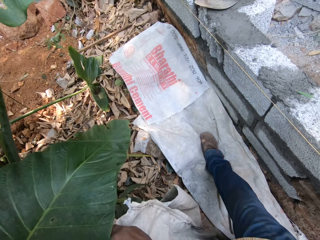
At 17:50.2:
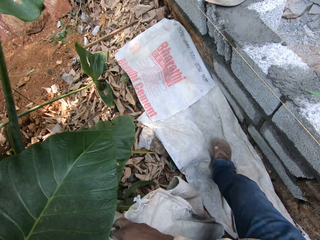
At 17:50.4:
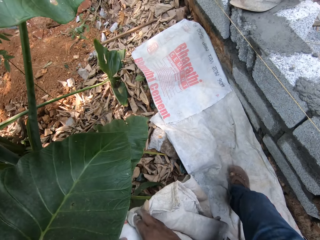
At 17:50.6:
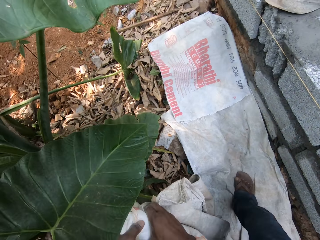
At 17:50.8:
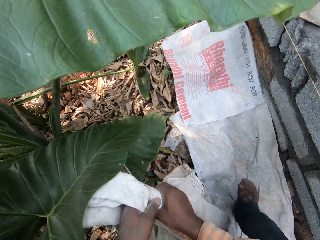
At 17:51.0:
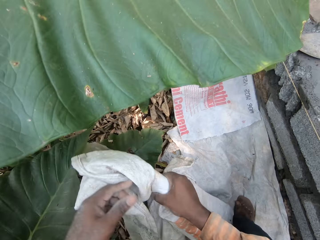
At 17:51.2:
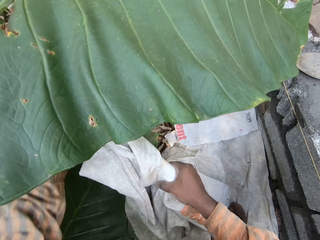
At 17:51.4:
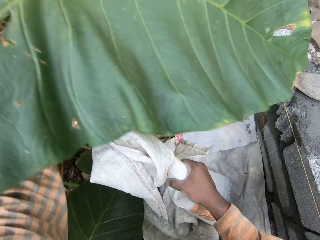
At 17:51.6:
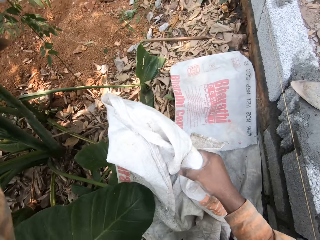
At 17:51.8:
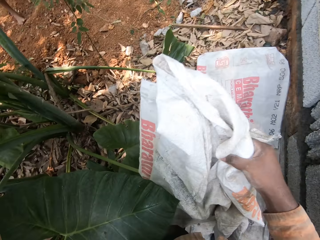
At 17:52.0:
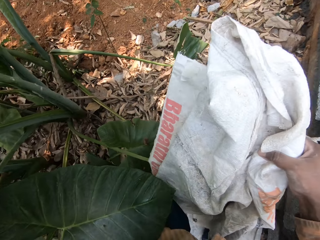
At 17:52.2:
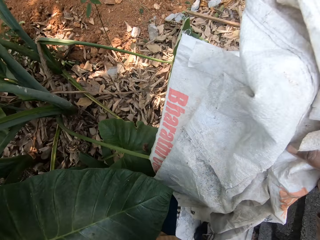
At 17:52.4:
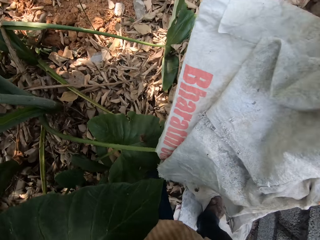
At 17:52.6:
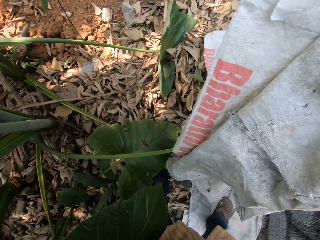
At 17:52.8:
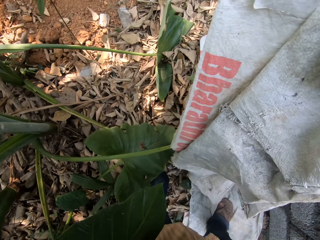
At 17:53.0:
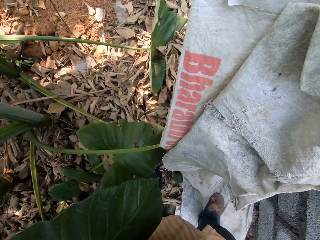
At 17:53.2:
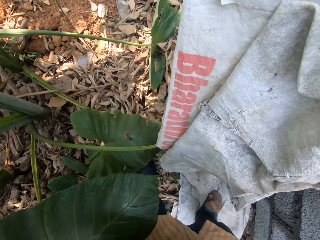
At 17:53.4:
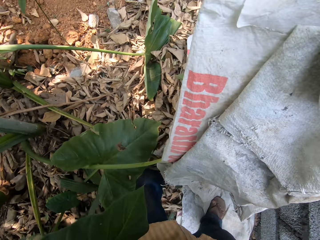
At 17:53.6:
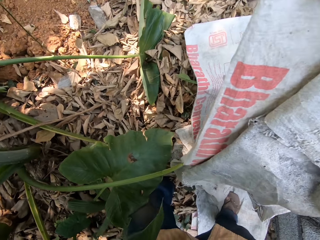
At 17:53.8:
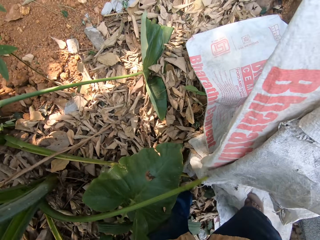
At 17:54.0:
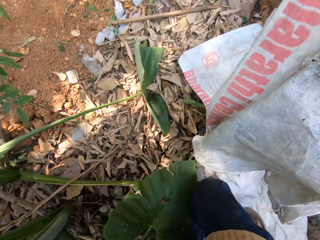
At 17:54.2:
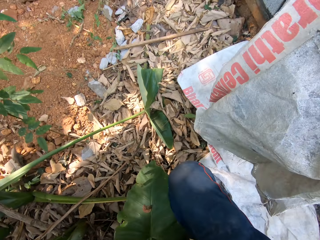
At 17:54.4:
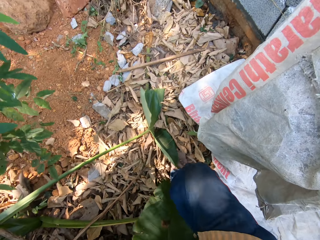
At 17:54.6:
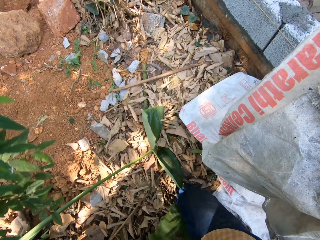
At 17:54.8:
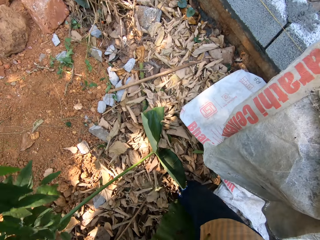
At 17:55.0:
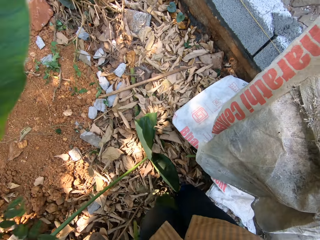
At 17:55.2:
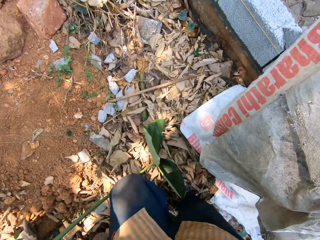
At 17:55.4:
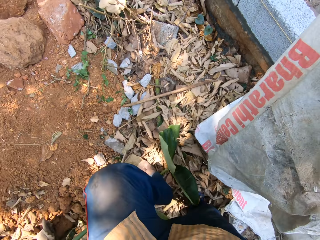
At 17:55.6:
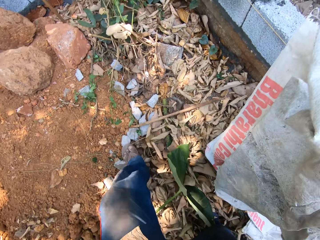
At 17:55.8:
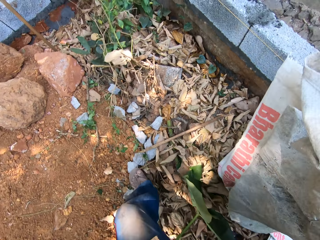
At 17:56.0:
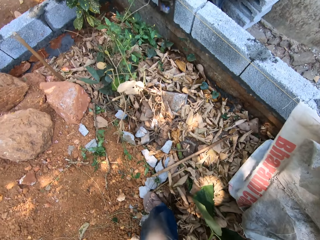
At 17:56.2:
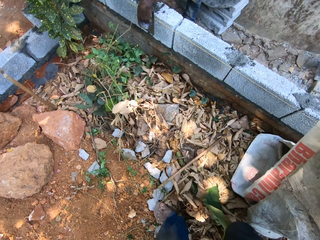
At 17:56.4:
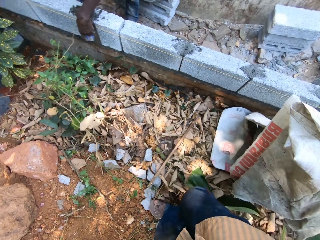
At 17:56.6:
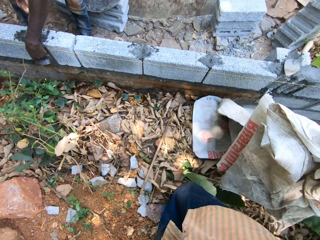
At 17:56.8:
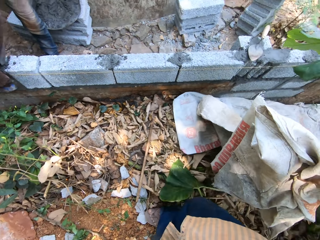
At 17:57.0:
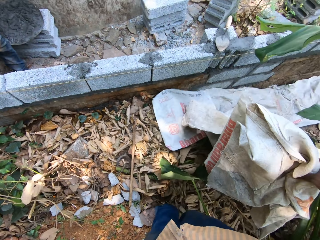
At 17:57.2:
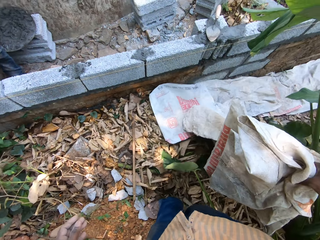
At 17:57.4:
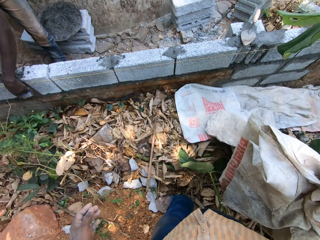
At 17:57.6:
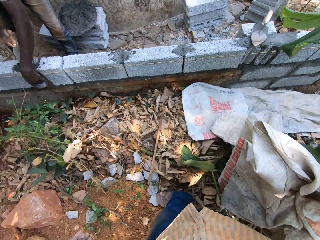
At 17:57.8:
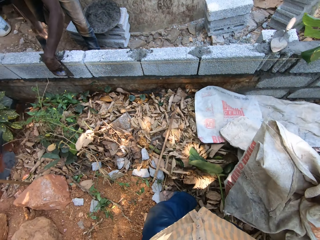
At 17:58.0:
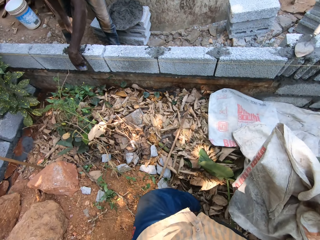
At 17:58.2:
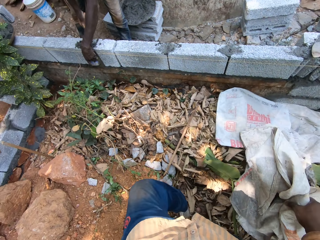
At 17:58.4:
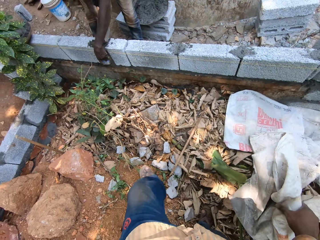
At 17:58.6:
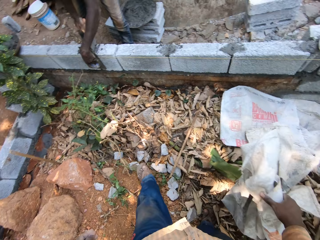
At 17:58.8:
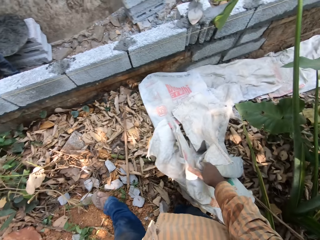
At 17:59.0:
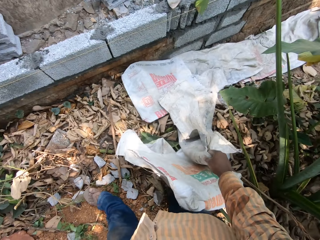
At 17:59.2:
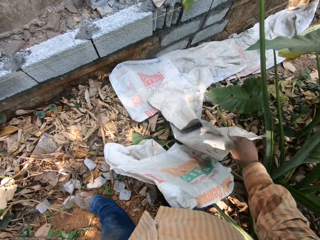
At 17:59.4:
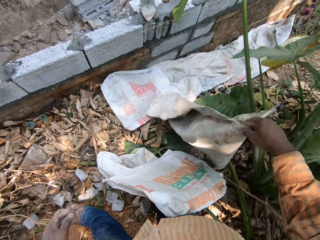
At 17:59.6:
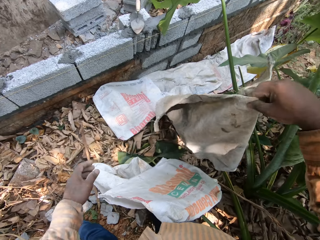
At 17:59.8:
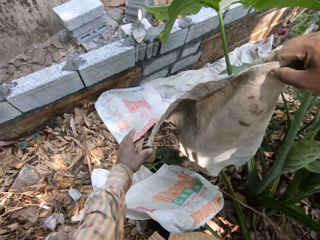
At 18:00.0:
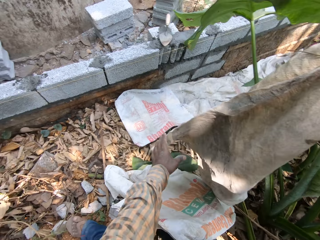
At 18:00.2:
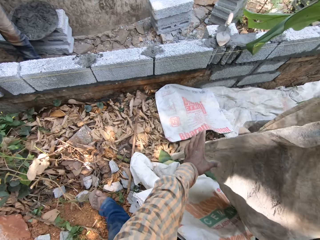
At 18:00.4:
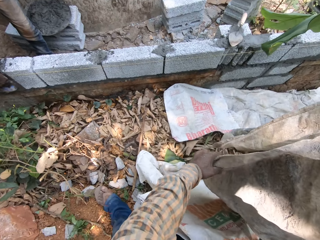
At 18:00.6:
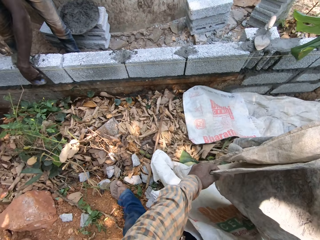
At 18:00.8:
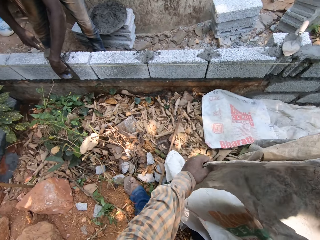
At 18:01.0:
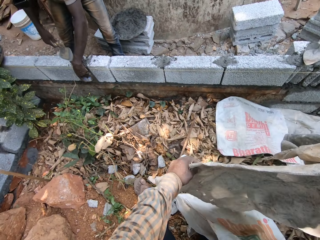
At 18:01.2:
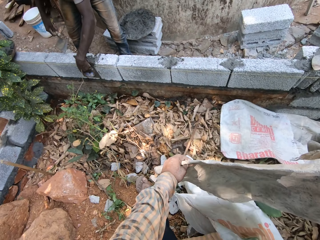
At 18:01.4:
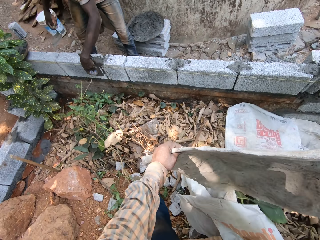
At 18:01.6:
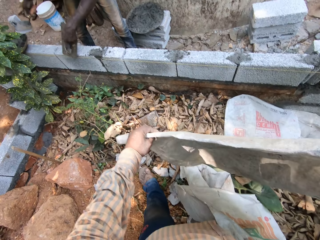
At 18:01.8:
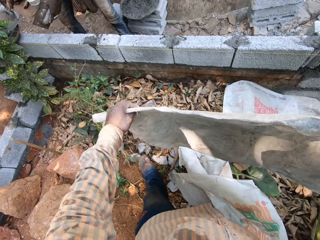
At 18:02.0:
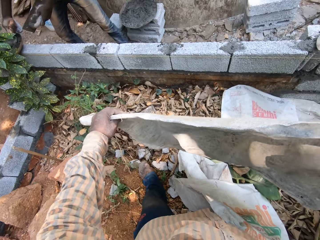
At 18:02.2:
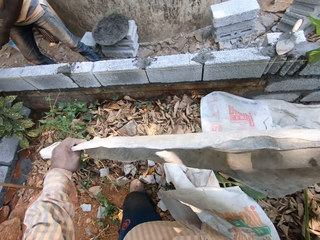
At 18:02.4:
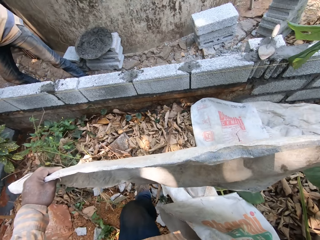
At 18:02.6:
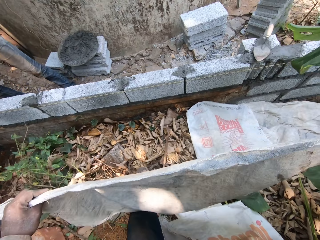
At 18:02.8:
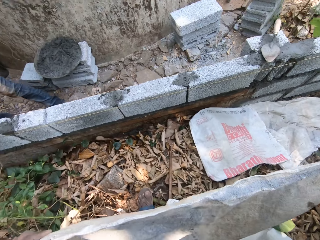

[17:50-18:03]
The camera wearer switches the sack to the other hand. He pushes the leaf aside with his left hand. He walks around the construction site. A man spreads cement between some blocks with the plastering trowel in his left hand. The man spreads cement between some blocks with the trowel in his right hand. The camera wearer cements the slab with a trowel. He drops the sack on the ground with his right hand. He lifts the sack. He holds the sack with both hands.

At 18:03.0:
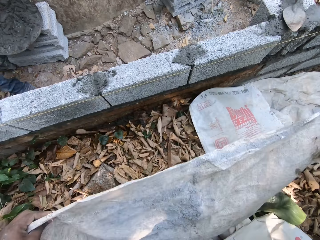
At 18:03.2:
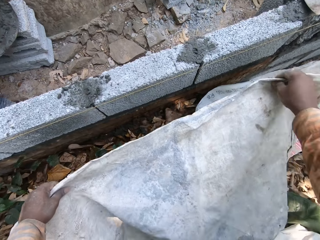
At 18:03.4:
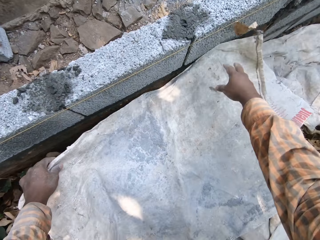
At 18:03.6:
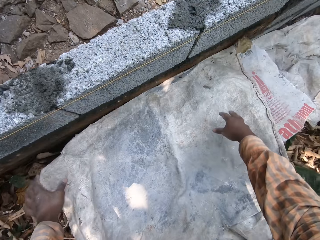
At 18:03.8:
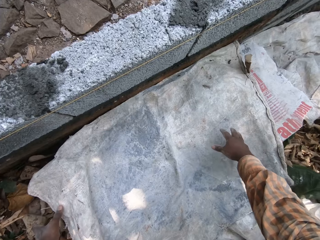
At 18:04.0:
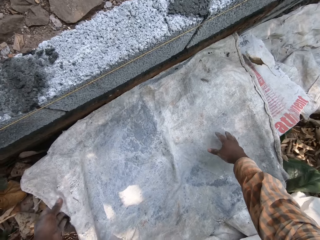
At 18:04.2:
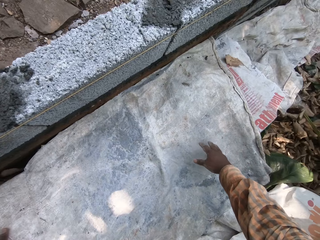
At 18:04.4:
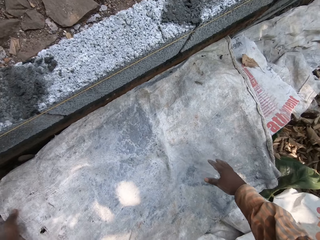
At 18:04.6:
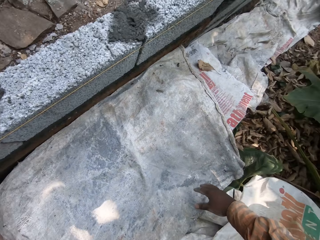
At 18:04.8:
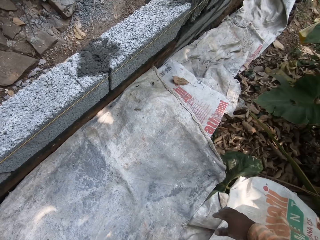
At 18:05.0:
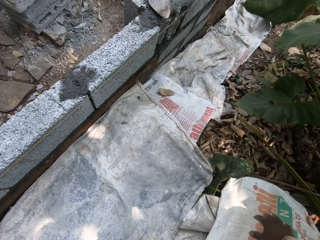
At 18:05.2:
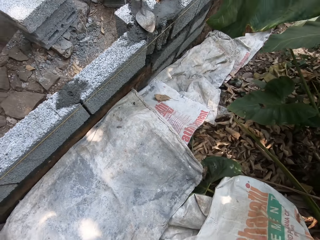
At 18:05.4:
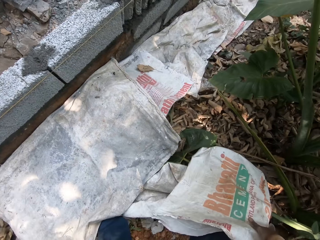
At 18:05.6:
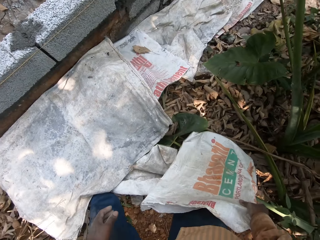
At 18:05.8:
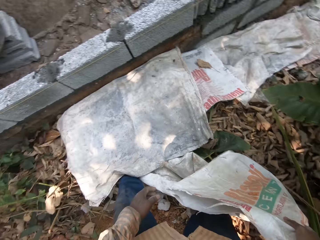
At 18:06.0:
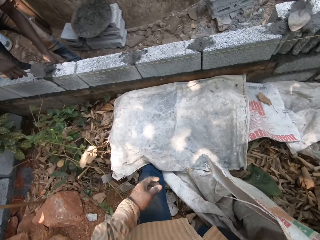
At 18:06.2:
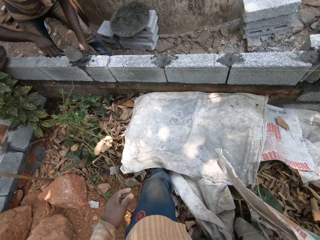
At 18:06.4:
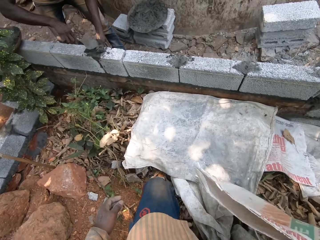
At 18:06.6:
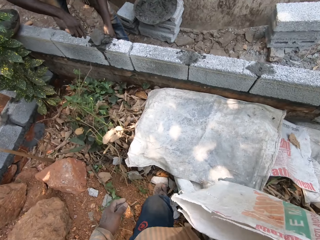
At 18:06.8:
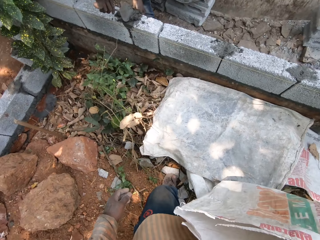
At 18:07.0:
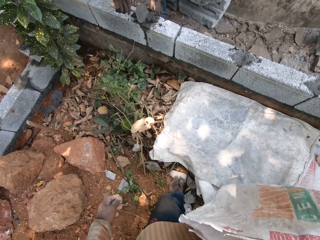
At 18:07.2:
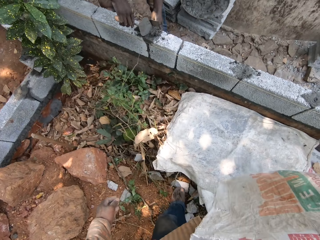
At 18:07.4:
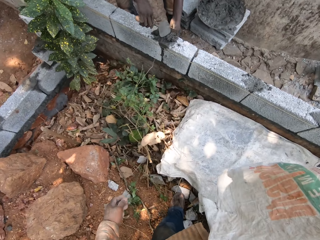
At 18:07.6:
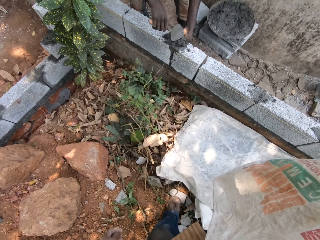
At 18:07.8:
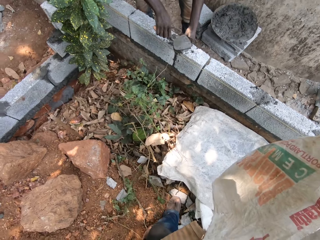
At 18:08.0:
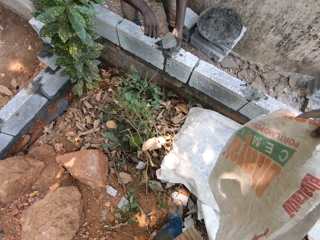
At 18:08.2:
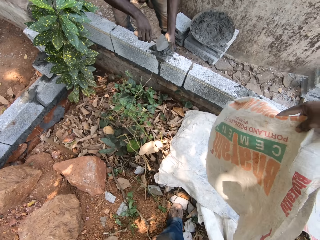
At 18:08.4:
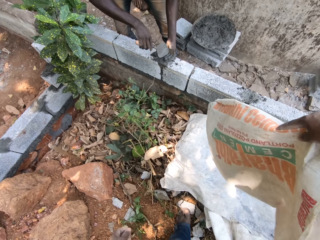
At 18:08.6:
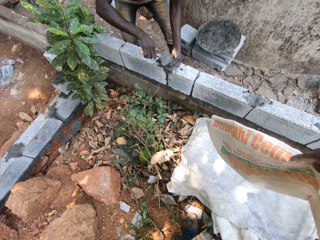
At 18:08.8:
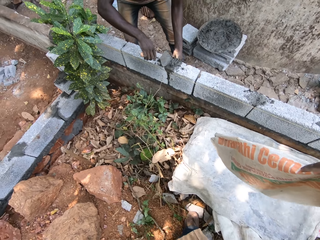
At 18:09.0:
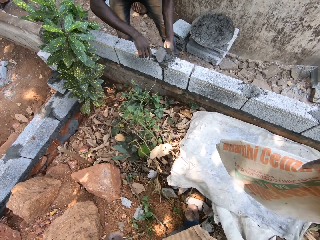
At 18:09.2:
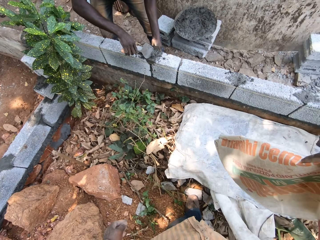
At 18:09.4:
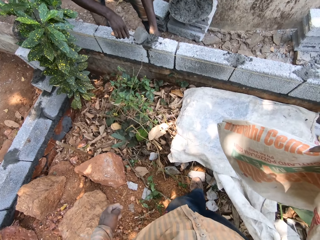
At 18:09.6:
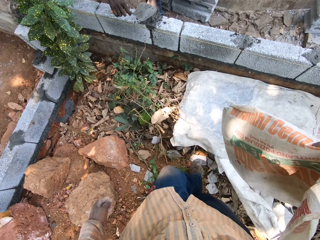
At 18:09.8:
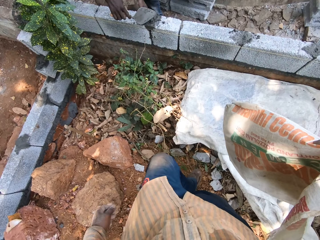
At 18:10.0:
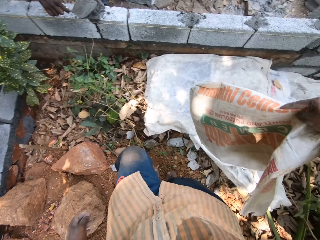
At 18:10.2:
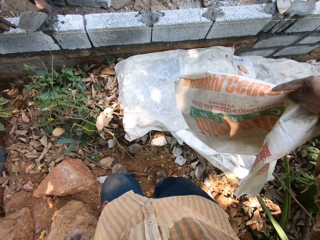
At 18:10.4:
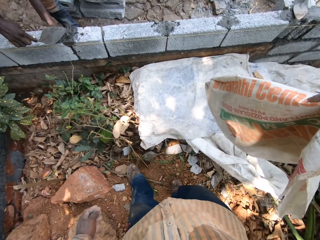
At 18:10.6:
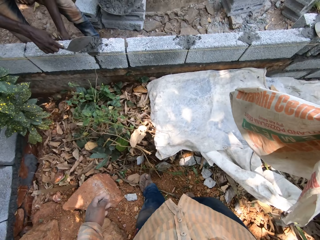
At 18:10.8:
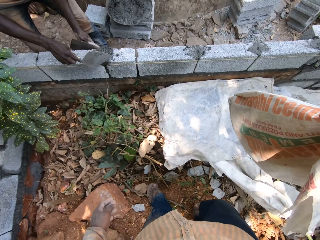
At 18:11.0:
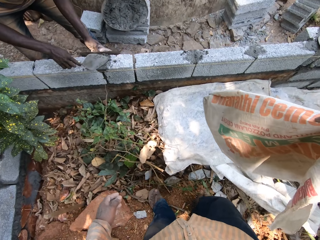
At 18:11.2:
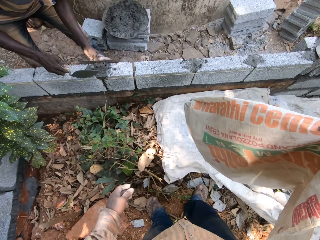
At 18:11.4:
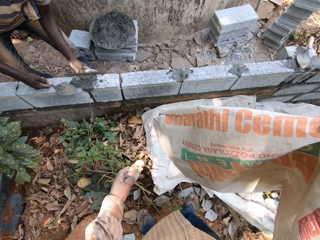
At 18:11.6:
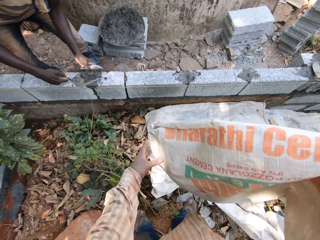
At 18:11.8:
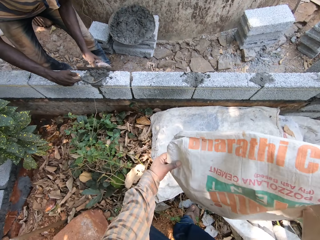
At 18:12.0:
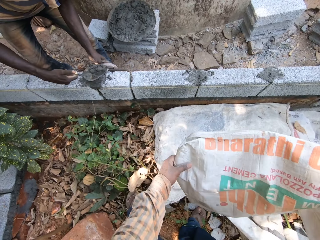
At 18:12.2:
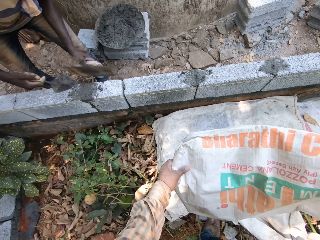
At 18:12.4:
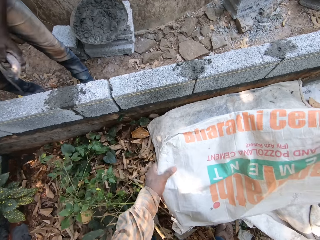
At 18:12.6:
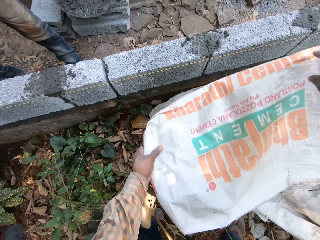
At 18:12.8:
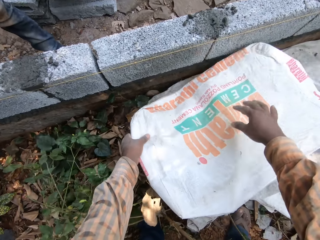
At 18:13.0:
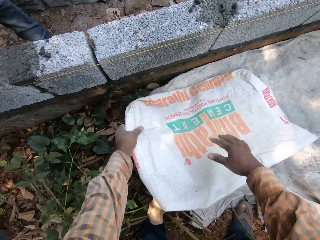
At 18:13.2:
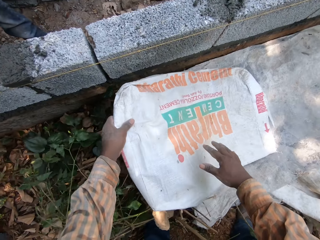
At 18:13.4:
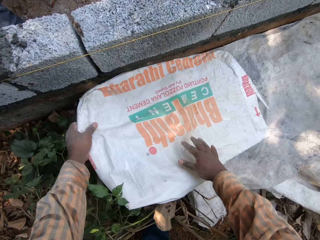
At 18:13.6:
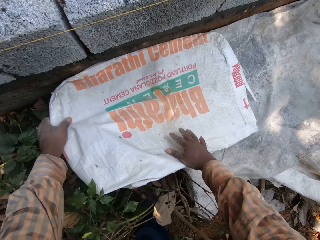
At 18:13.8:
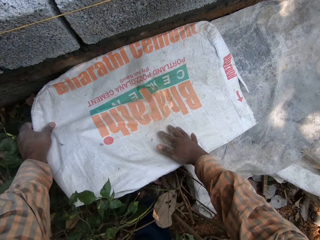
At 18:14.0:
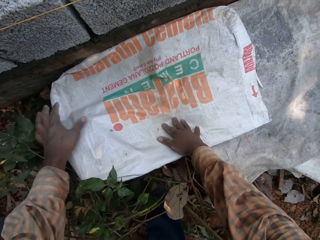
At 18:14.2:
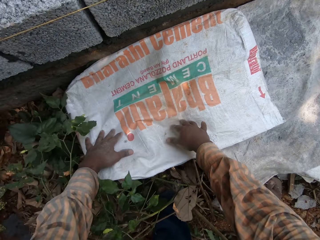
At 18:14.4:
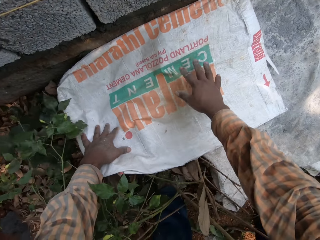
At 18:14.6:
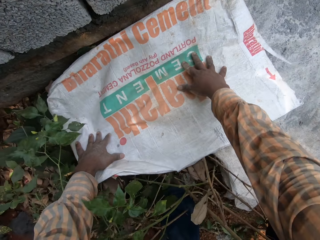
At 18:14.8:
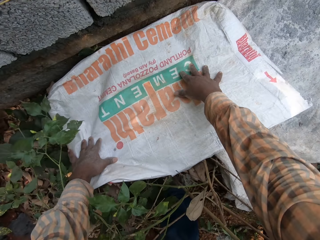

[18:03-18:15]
The camera wearer lays the sack on the ground with his hands. He spreads the sack on the ground. He arranges the sack on the ground with his hands. He picks up a sack from the ground with his right hand. A man spreads cement between some blocks with the plastering trowel in his left hand. The man spreads cement between some blocks with the trowel in his right hand. The camera wearer walks toward the wall. He holds the sack with both hands. He spreads the sack on the ground. He lays the sack on the ground with his hands.
